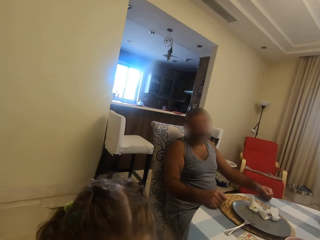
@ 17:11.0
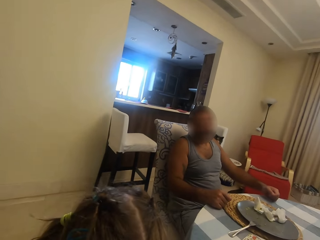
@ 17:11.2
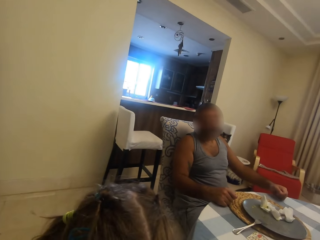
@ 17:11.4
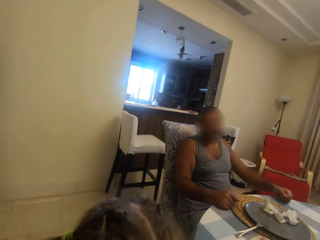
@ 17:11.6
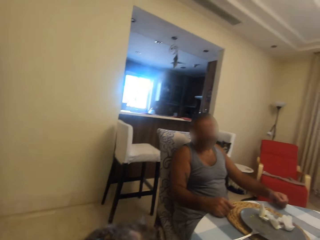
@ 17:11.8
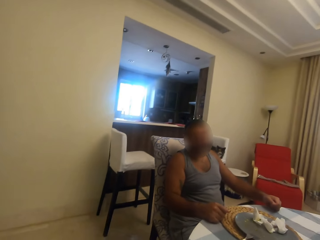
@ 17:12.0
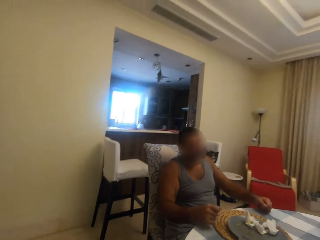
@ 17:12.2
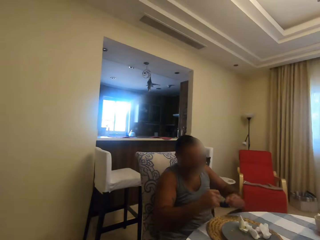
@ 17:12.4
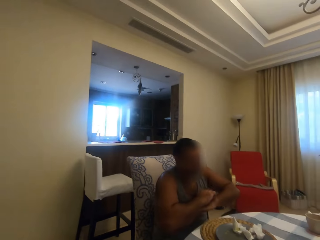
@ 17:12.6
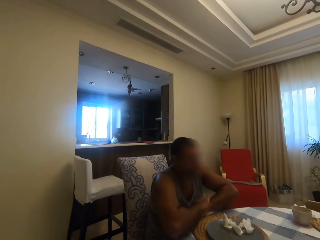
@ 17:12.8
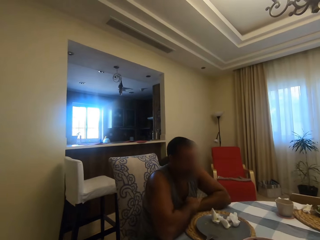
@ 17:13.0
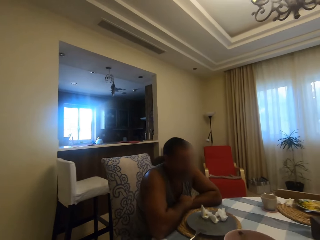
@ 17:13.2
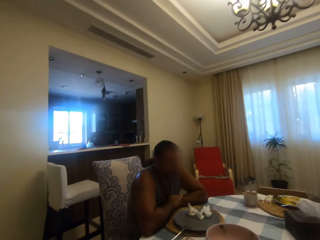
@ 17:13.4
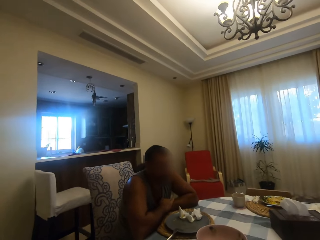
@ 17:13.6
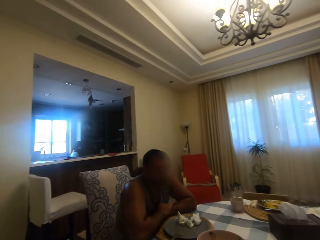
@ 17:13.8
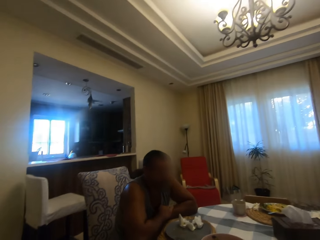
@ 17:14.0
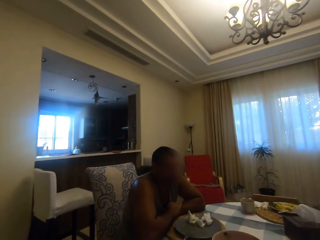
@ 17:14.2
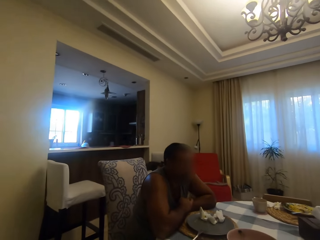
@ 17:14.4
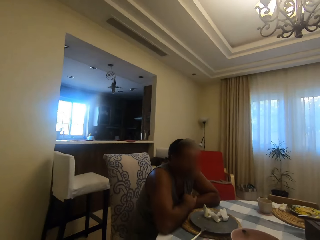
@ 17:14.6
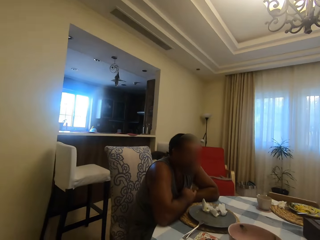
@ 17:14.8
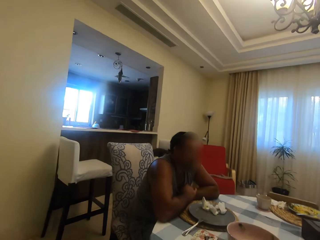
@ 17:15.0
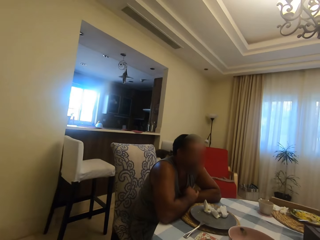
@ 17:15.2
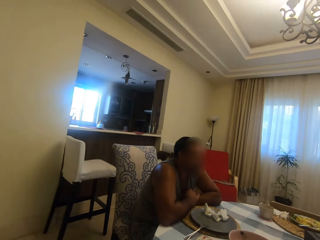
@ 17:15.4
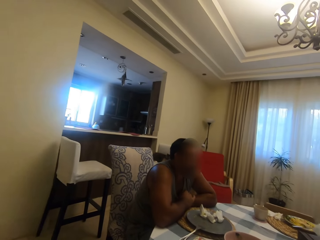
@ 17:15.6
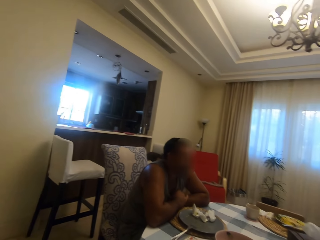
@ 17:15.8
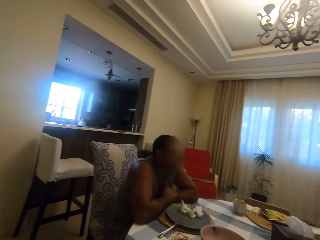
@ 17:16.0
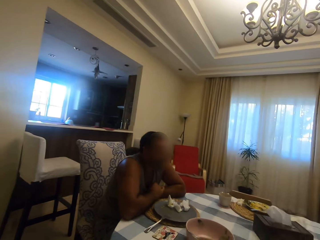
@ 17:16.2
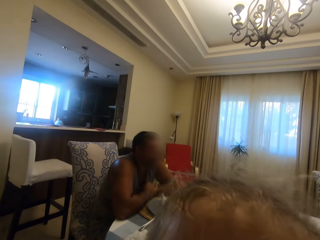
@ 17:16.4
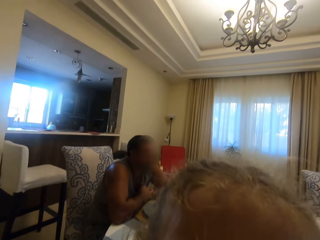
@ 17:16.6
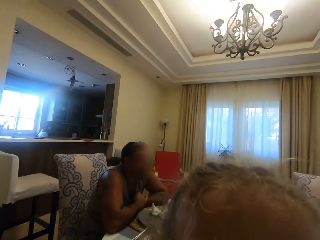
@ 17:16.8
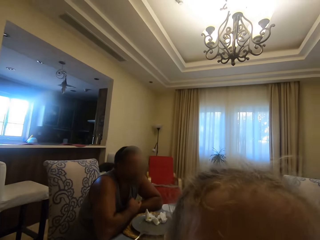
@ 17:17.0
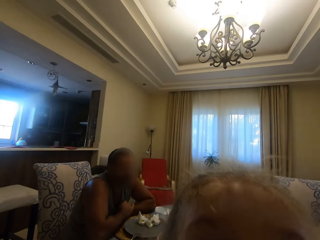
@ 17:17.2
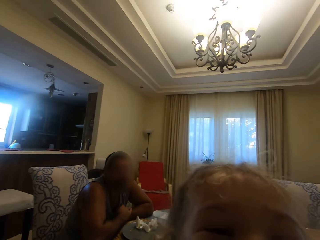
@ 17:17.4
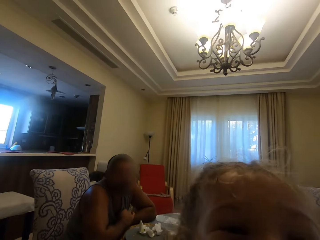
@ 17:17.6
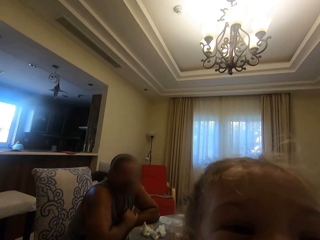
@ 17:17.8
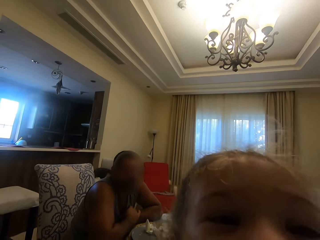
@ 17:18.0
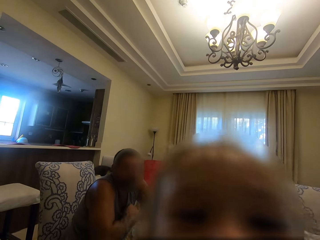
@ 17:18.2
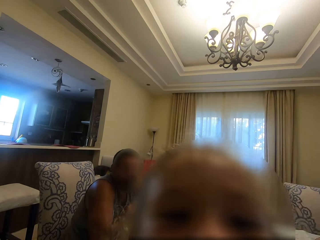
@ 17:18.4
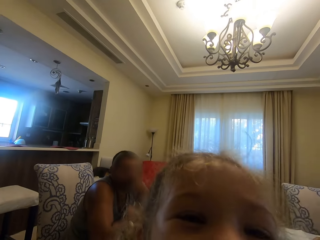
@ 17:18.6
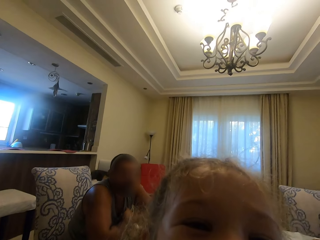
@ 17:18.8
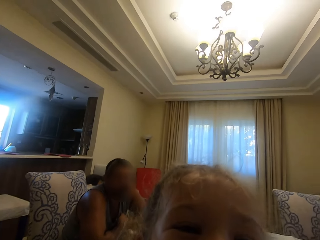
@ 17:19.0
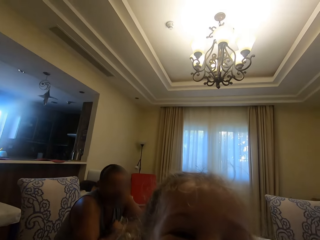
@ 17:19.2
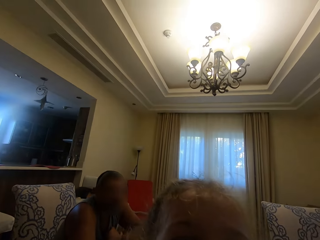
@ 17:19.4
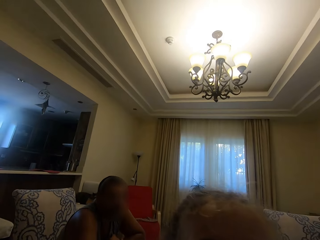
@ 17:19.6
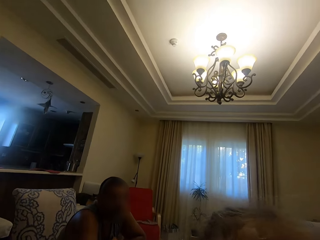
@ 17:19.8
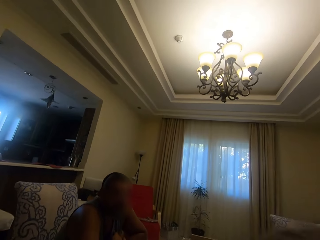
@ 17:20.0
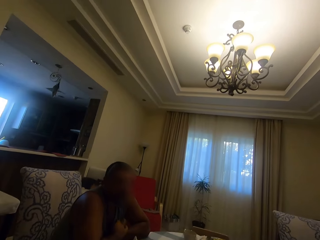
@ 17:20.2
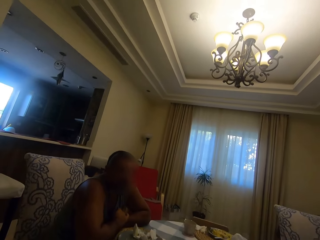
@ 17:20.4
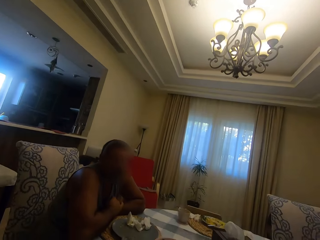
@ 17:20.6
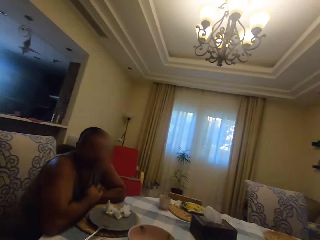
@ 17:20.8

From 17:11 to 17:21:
A person speaks to the camera wearer. The camera wearer speaks to the person. She moves her head. The person speaks to the camera wearer. The person speaks to the camera wearer again. The camera wearer speaks to the person.

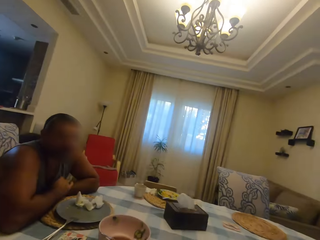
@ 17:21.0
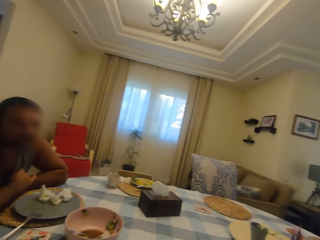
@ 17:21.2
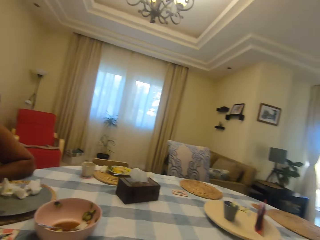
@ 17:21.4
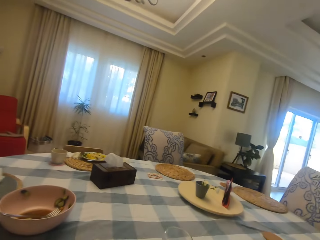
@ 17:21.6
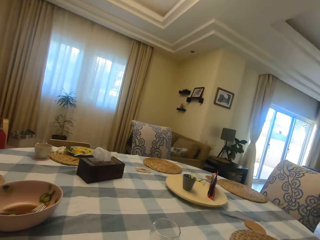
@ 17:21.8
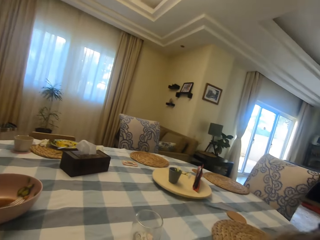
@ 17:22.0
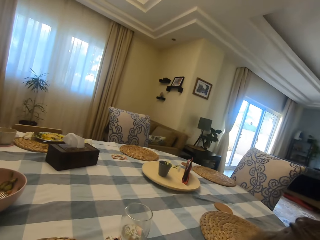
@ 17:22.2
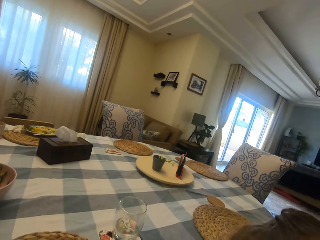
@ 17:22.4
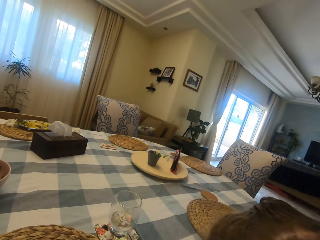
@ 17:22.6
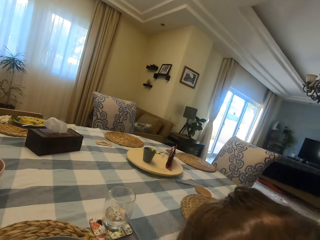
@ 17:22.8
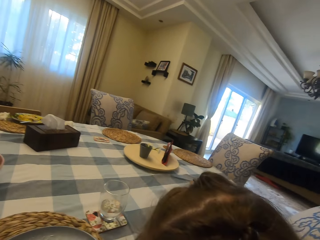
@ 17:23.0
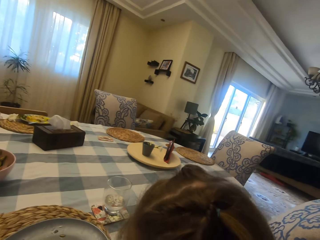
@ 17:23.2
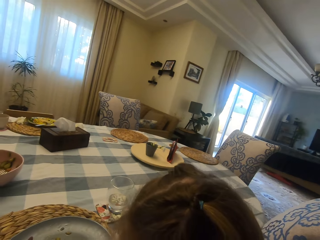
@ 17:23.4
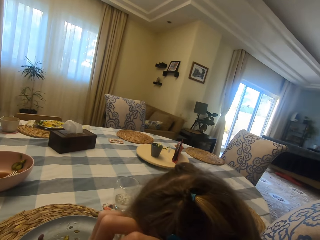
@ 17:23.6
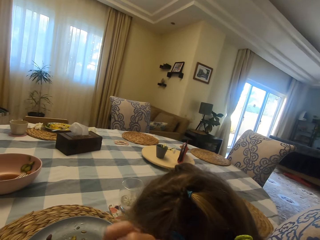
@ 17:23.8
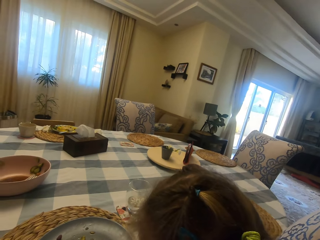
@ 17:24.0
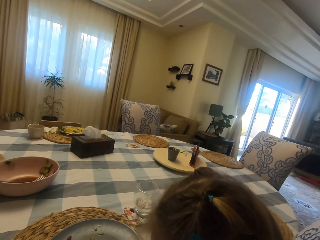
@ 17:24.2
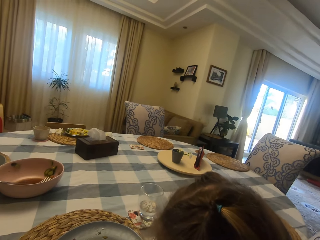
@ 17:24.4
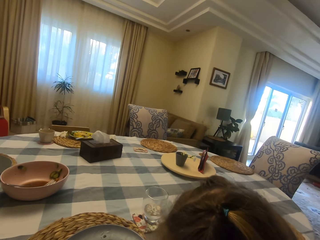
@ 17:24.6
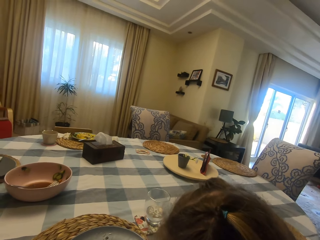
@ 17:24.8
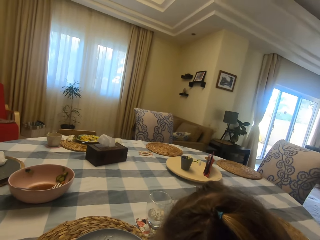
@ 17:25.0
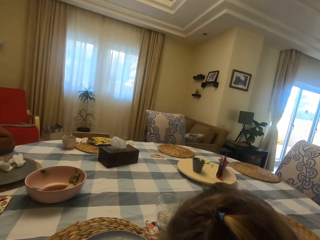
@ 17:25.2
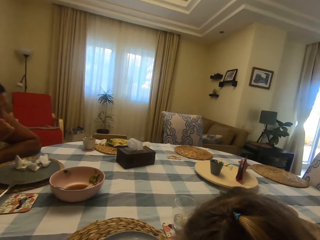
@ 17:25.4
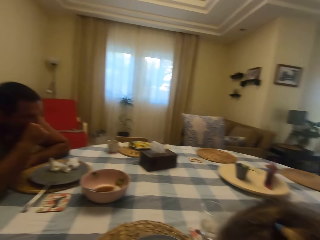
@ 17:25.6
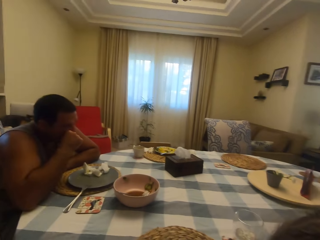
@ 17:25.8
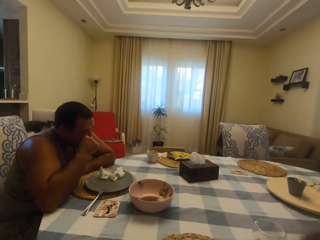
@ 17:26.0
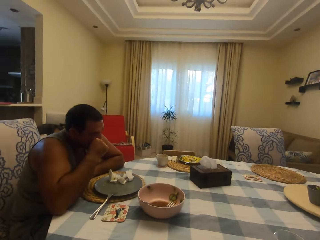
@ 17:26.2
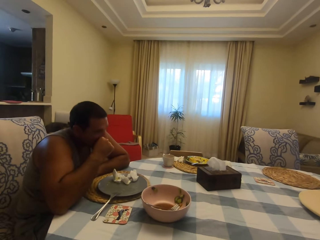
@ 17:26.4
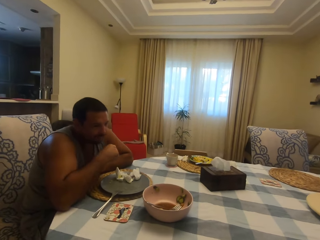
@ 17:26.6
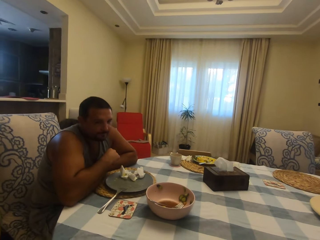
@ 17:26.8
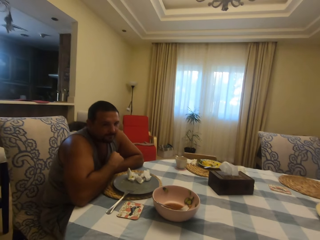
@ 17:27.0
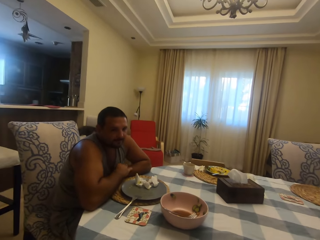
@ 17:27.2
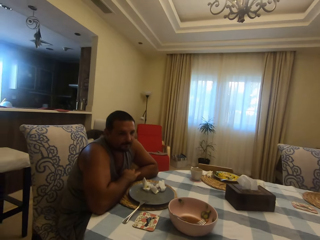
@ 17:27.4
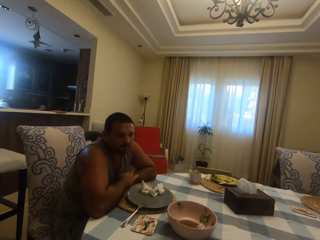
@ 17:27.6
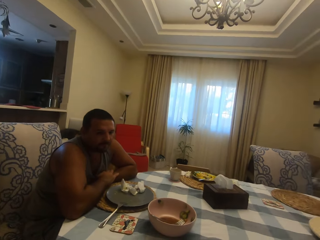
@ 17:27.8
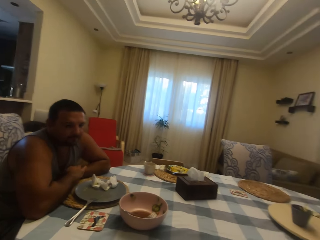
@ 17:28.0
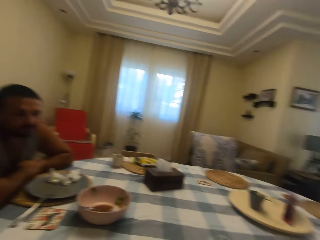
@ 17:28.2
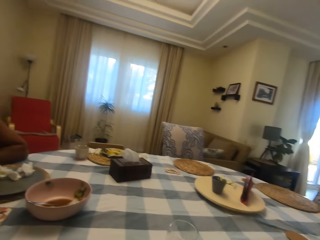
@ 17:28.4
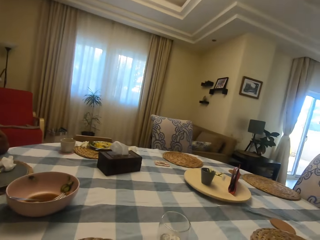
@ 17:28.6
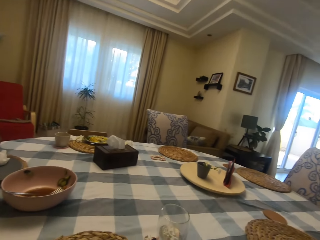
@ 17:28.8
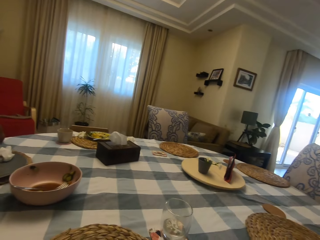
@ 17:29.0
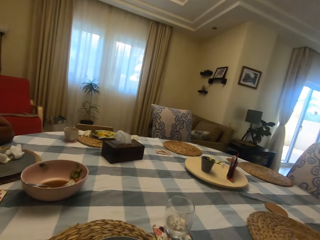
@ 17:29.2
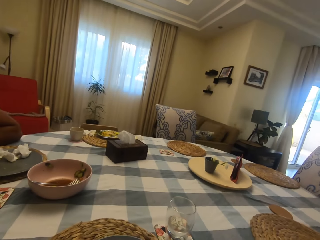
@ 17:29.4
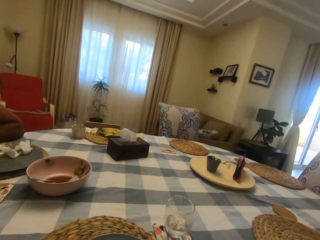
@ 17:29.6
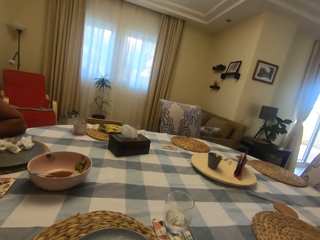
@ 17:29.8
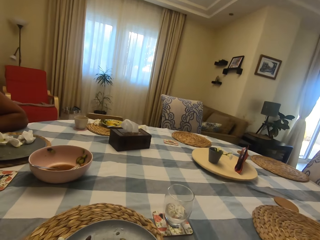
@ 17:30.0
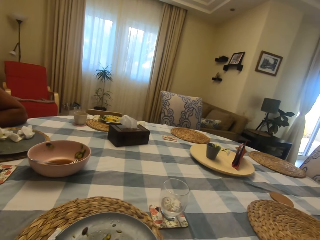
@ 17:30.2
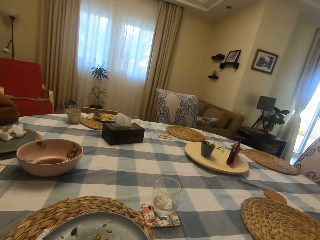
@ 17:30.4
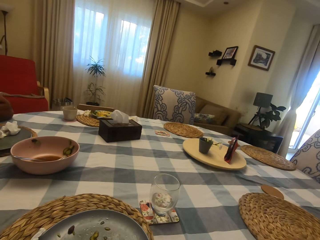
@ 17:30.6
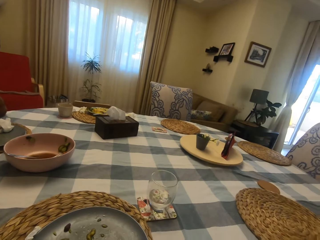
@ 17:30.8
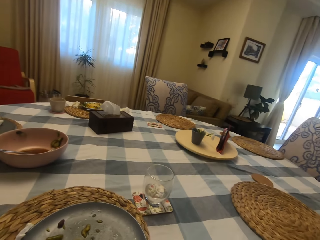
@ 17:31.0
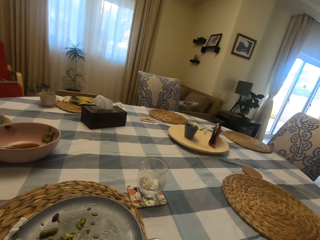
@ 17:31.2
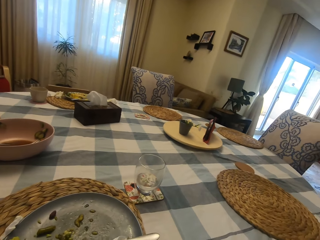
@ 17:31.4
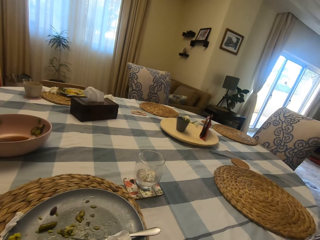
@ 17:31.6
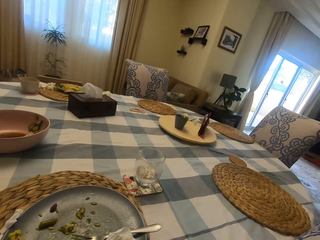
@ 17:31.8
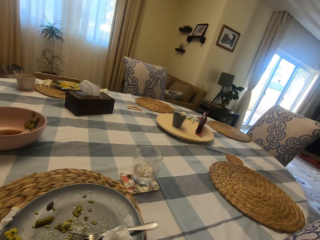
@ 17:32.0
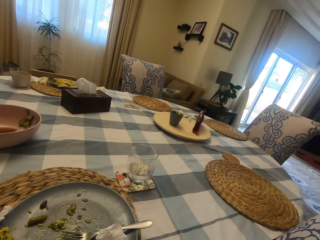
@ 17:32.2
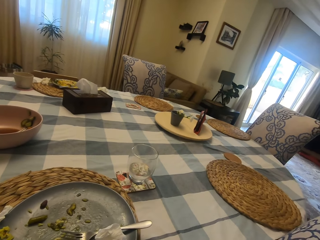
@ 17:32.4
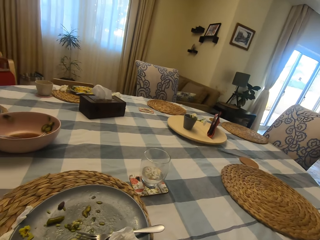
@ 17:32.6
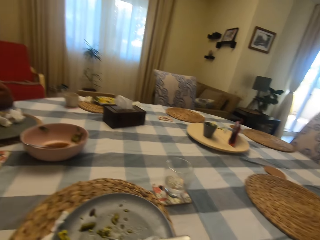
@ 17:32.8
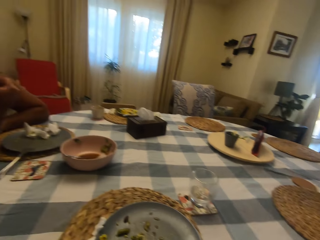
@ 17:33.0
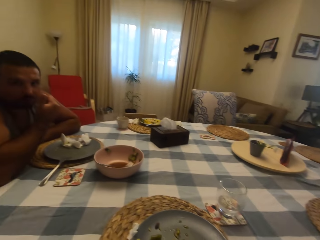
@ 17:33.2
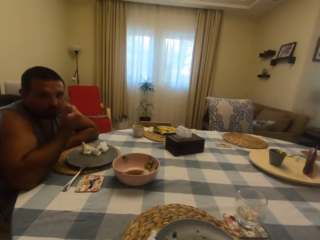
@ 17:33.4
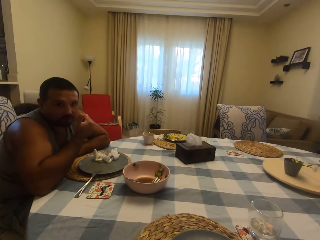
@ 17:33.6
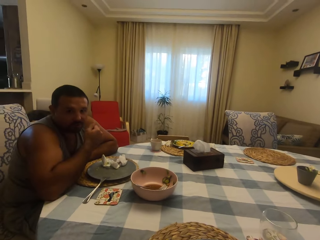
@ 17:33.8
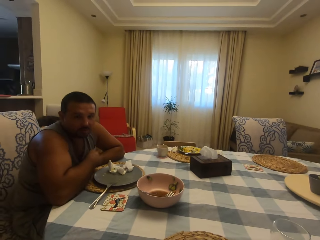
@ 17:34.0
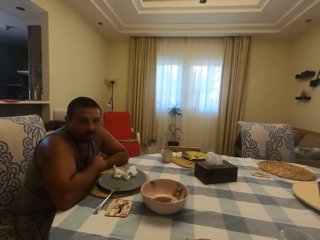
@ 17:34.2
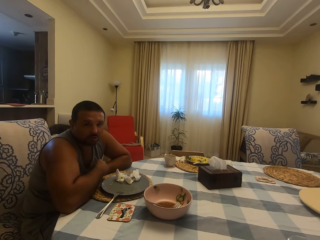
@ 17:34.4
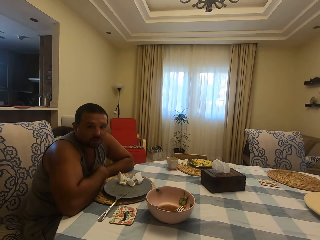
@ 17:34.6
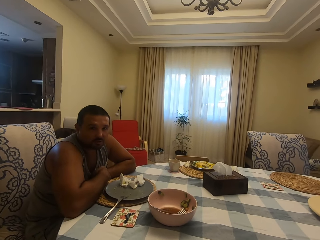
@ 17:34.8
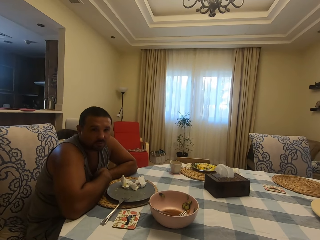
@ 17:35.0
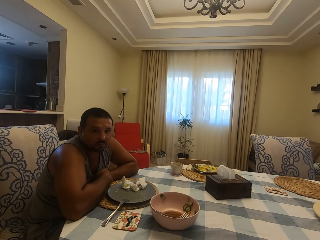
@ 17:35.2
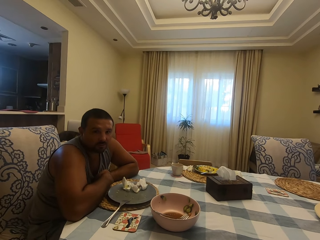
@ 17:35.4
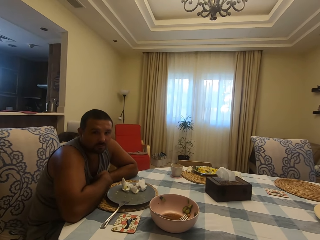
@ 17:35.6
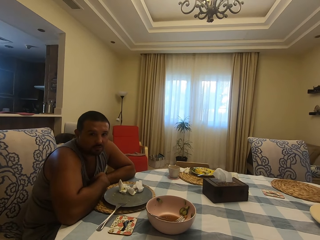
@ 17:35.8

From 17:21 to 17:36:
The camera wearer looks around. They speak to a person. They converse with a man. They look at another person. They look around. They speak to the other person. The other person speaks to the camera wearer.
